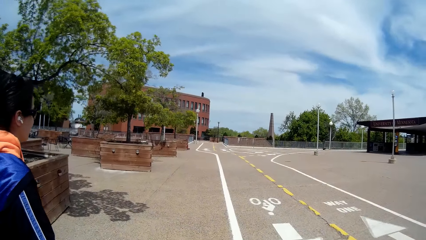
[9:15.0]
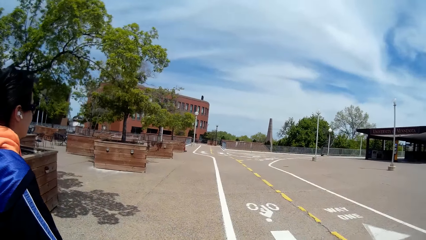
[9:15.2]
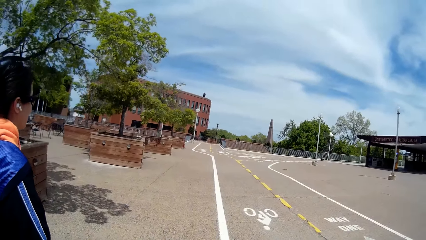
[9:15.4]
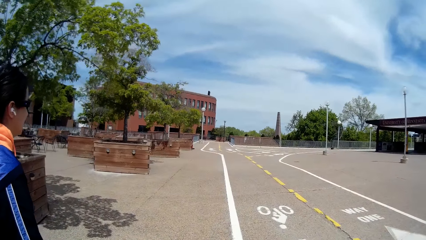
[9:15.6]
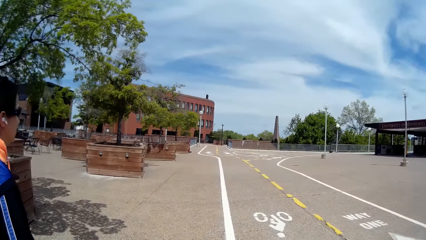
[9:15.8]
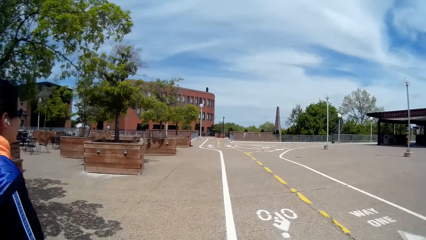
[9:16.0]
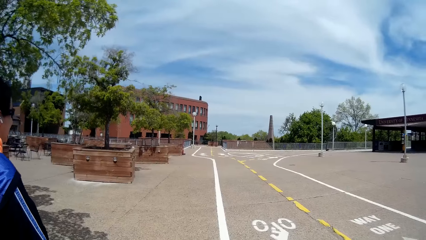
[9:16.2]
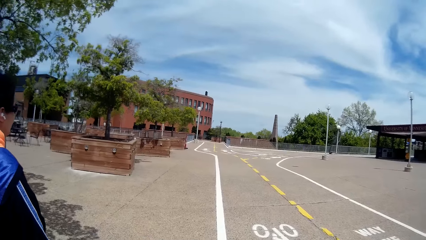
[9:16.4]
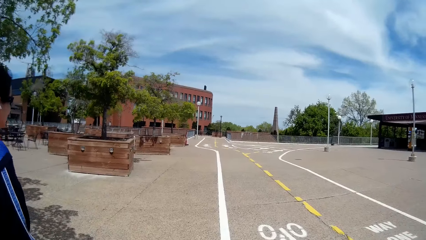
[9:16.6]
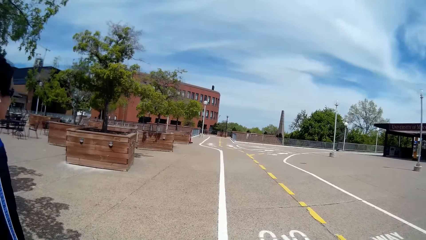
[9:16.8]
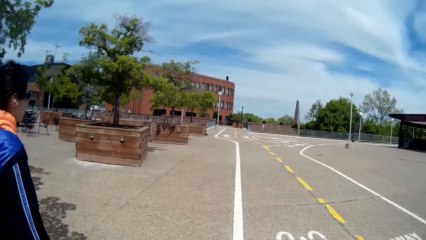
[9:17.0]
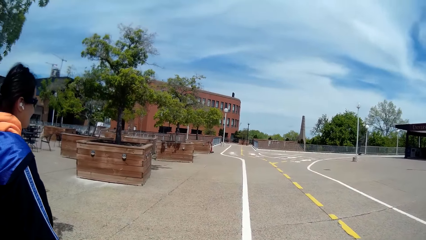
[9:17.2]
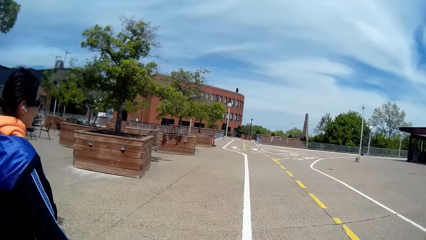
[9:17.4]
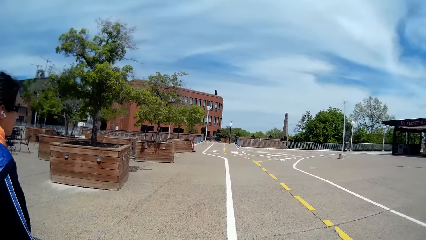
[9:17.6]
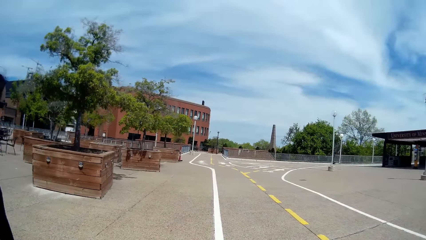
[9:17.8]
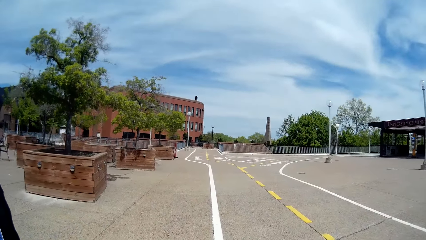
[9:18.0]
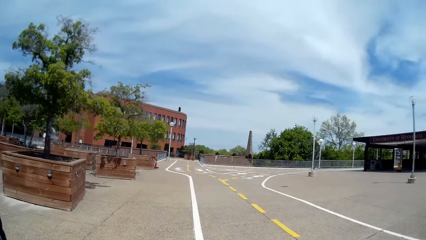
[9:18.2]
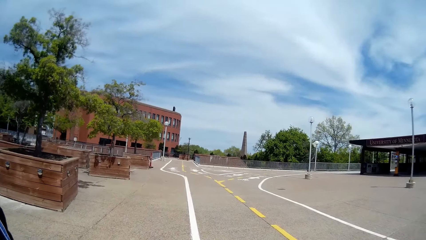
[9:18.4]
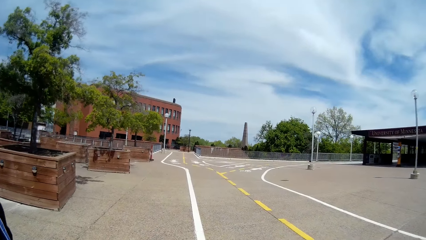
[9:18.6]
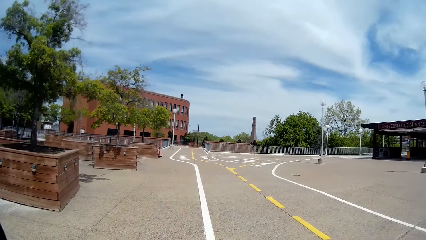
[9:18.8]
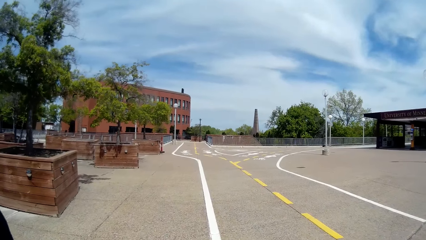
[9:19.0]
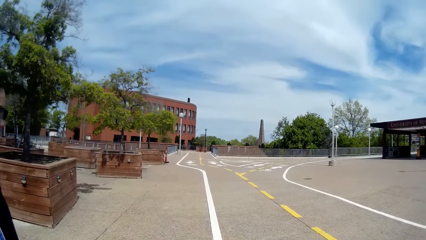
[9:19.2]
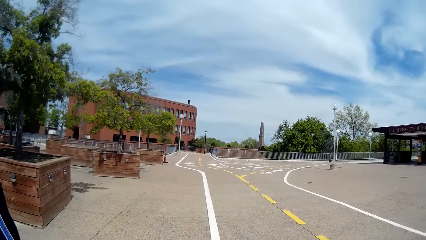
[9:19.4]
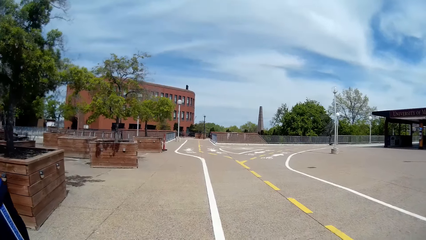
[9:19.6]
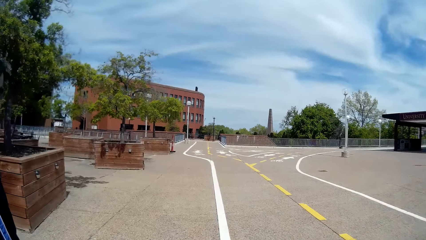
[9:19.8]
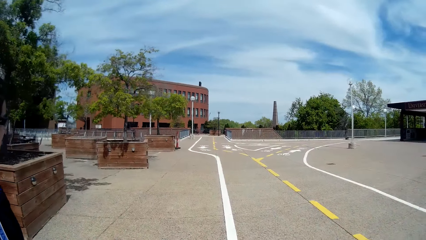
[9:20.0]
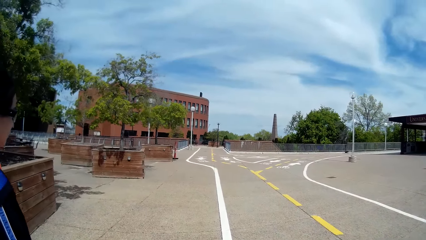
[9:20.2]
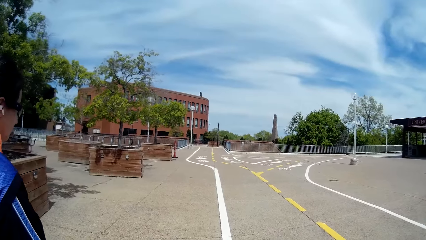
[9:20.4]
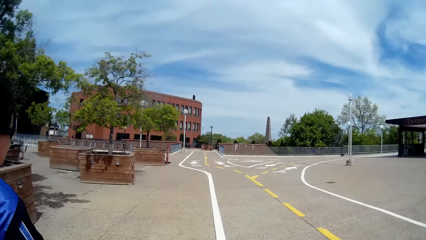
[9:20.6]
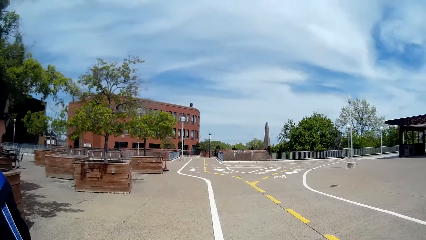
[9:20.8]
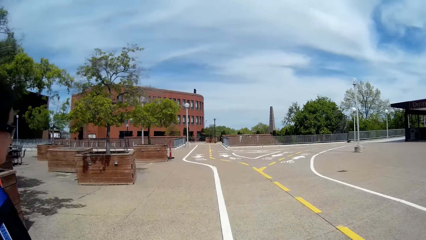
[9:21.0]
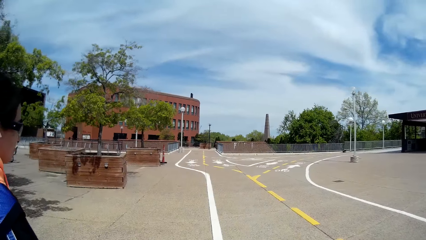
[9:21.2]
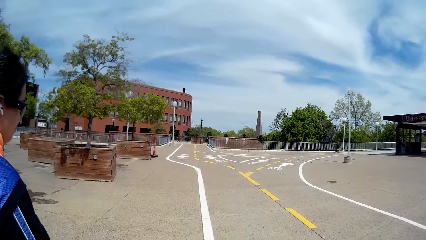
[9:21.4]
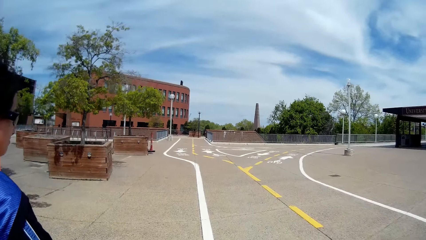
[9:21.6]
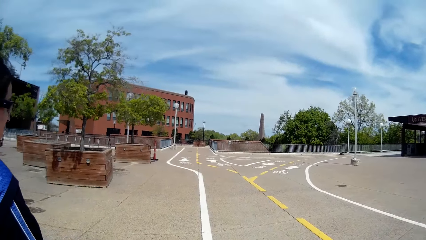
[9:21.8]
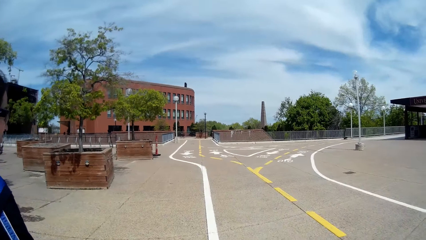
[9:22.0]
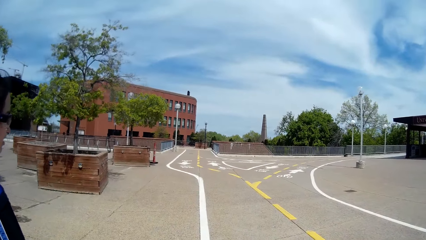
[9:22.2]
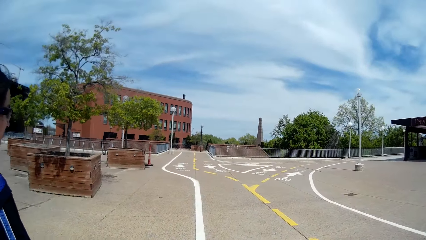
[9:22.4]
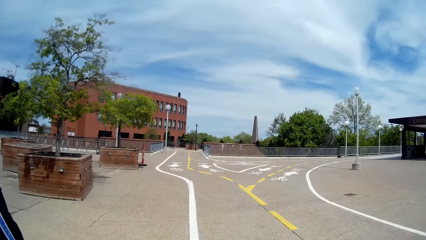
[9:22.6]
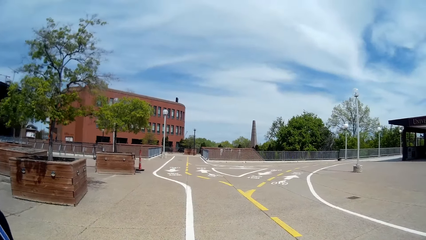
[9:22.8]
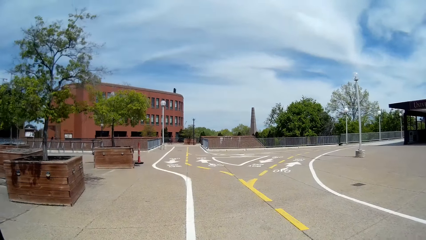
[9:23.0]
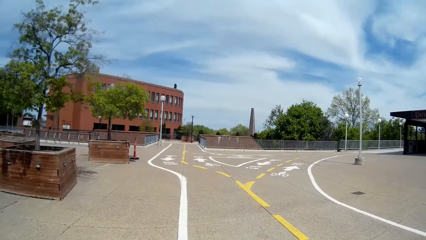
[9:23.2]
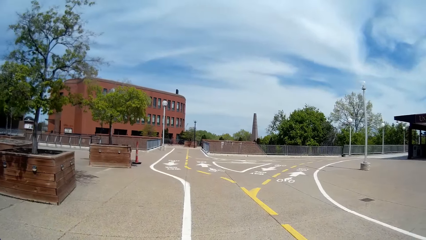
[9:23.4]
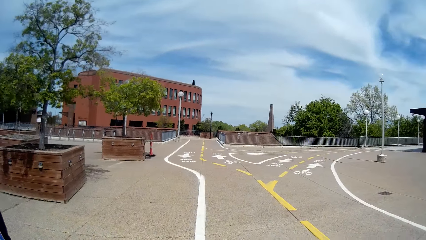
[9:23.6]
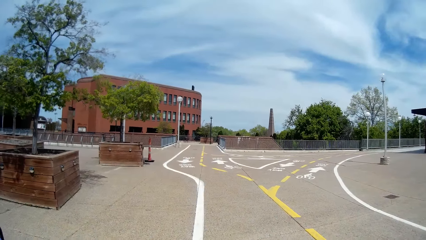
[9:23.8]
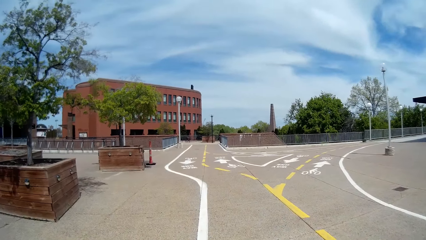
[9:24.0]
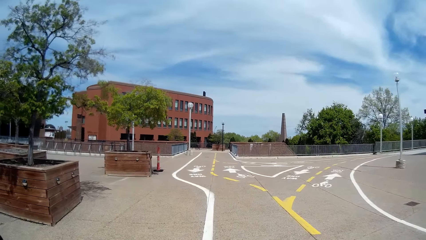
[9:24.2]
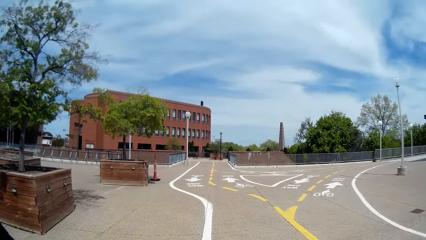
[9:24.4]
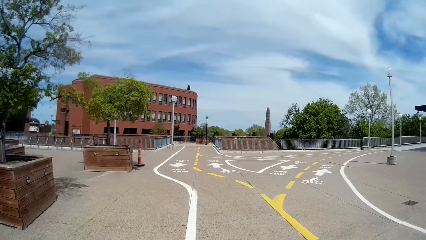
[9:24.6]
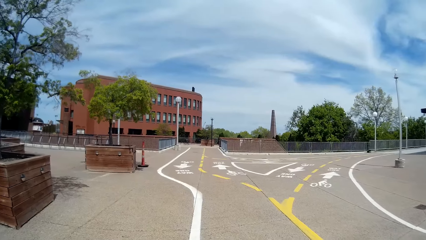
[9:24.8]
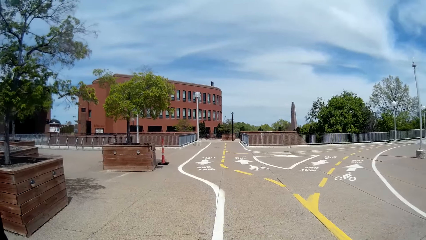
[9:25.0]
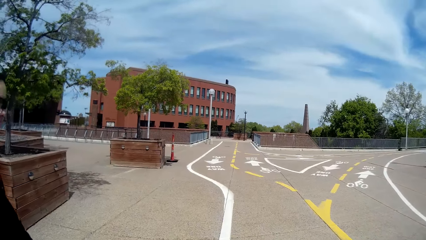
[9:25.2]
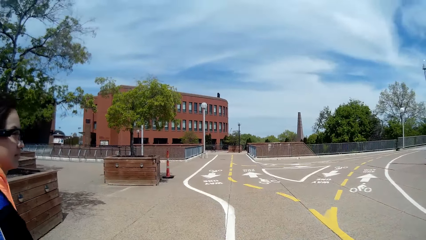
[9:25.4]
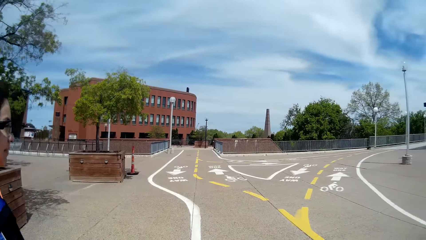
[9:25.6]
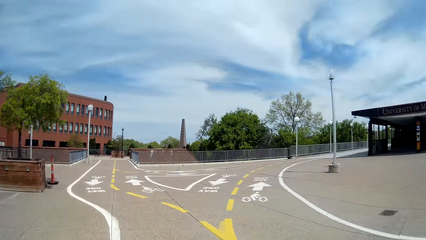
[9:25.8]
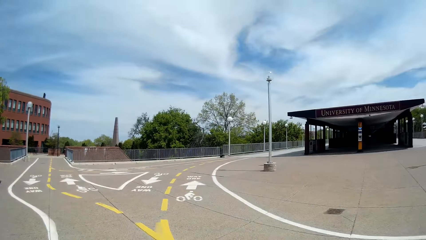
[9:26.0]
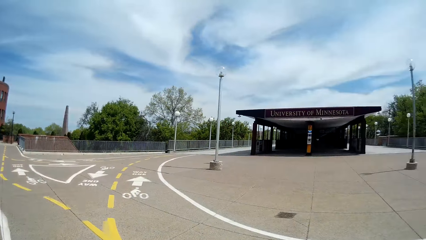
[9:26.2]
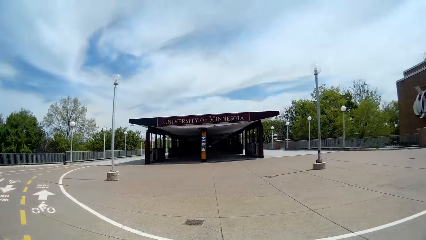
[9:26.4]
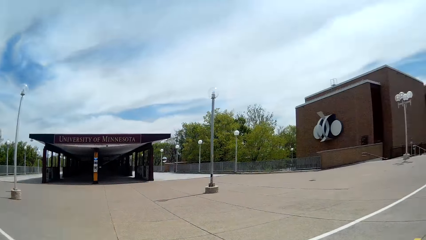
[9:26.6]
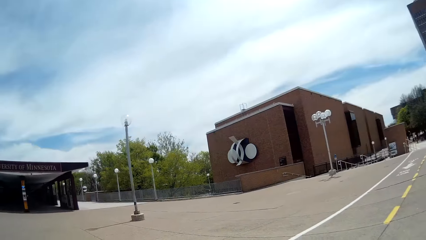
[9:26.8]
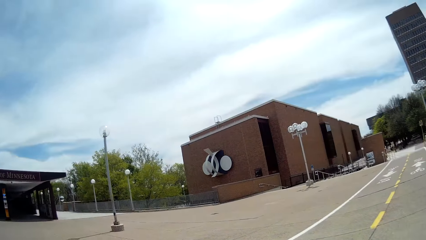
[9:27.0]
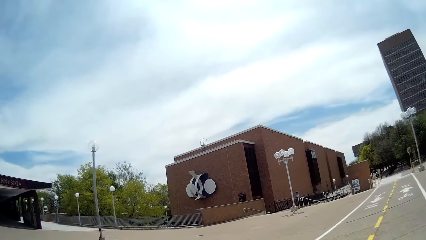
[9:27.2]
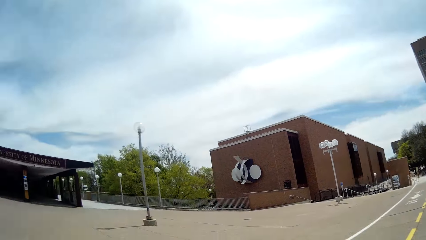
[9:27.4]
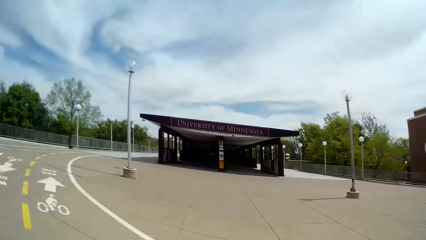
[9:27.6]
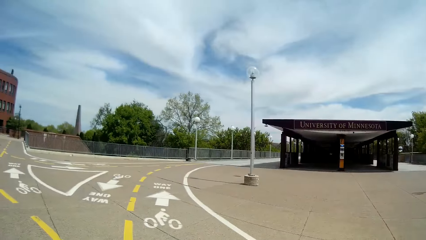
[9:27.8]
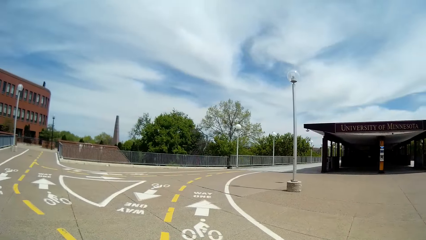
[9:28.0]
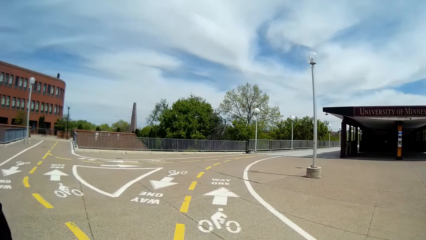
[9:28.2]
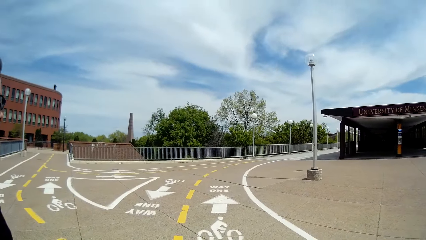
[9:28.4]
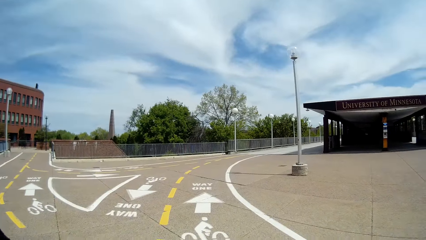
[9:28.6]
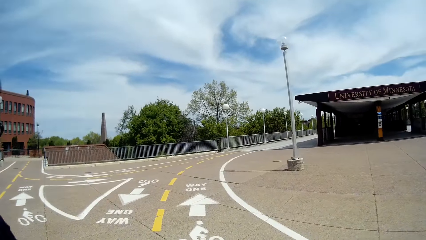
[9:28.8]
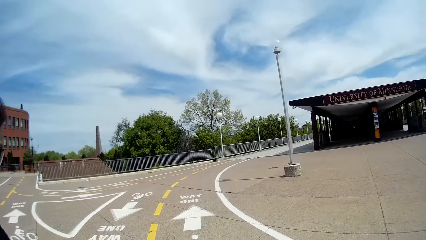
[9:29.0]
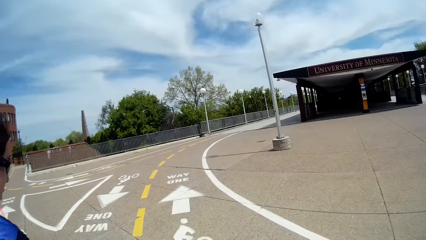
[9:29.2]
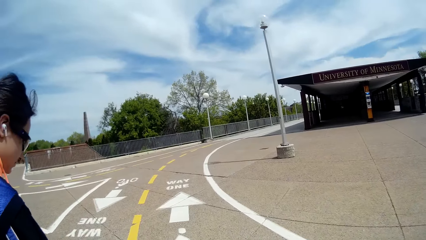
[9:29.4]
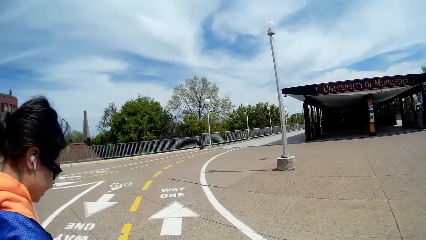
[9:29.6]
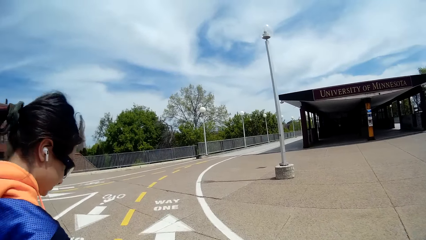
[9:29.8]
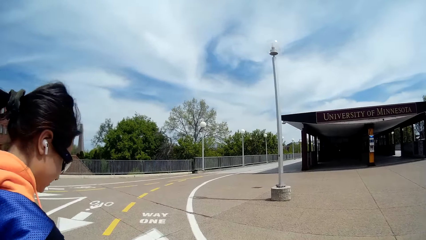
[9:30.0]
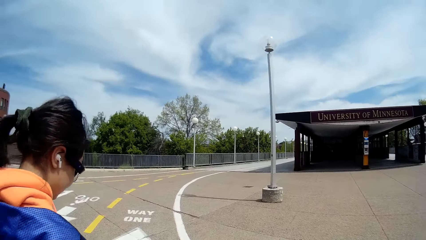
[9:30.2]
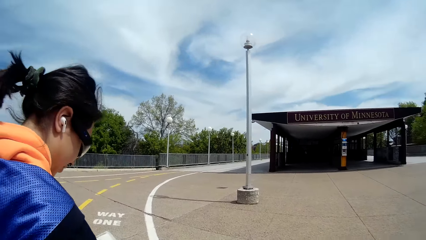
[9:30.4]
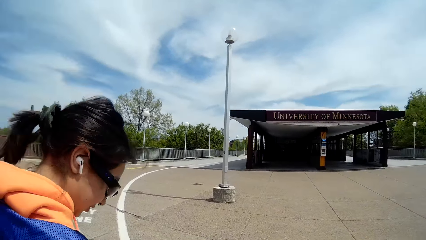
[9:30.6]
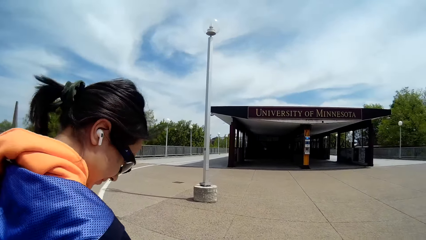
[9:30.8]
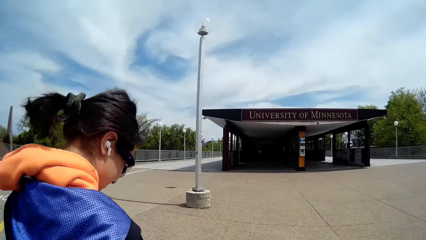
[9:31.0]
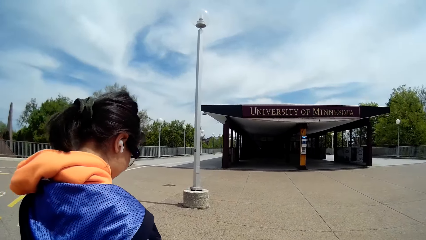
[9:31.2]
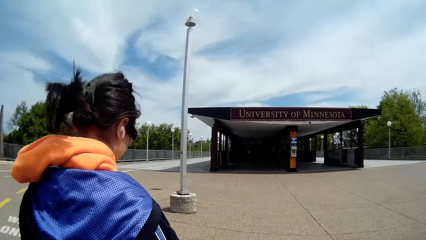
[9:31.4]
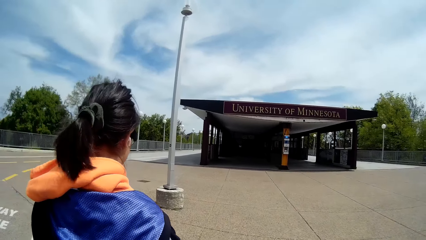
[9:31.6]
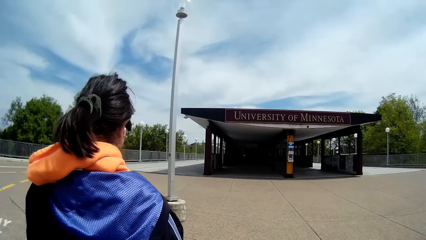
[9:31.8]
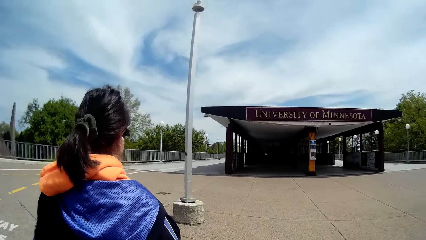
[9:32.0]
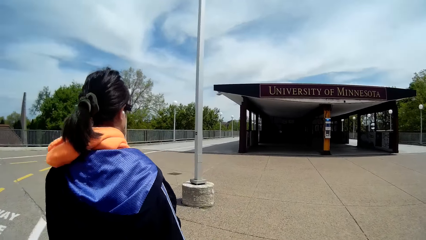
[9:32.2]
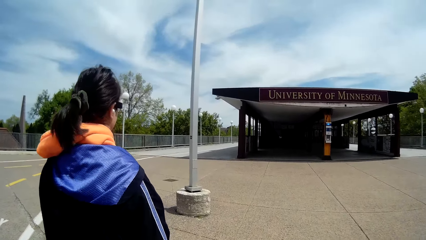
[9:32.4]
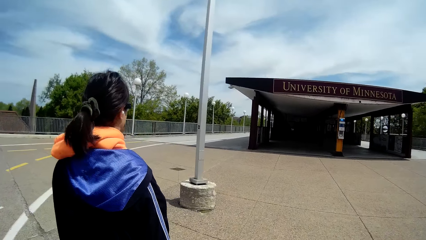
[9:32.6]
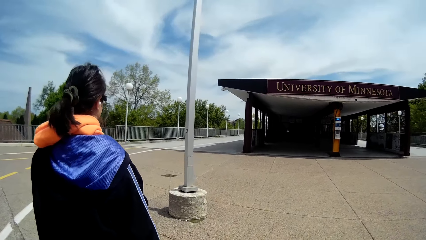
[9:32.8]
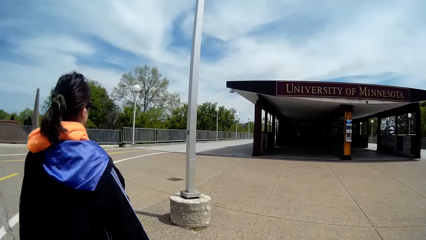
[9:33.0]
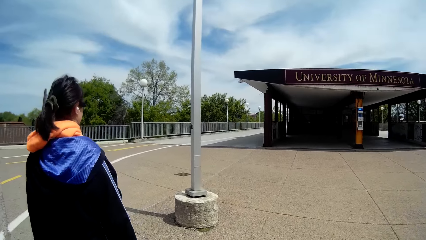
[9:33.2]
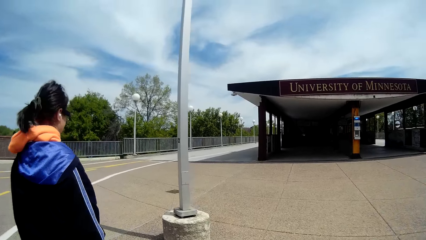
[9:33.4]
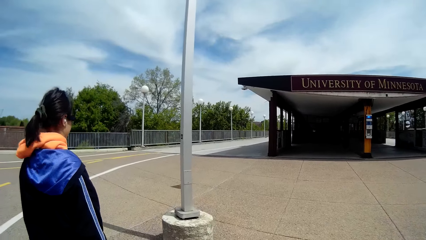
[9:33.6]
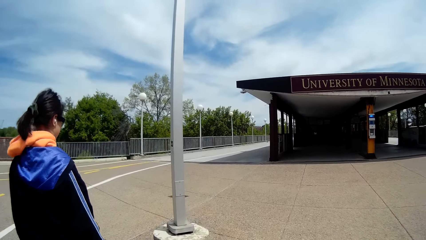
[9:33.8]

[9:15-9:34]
A lady speaks. The camera wearer walks on the sidewalk. Another lady walks on the sidewalk.
